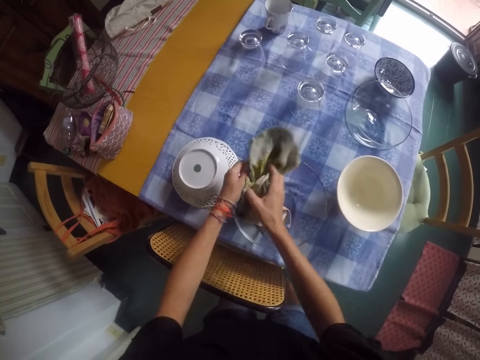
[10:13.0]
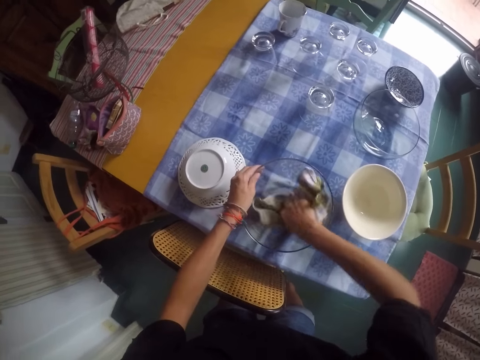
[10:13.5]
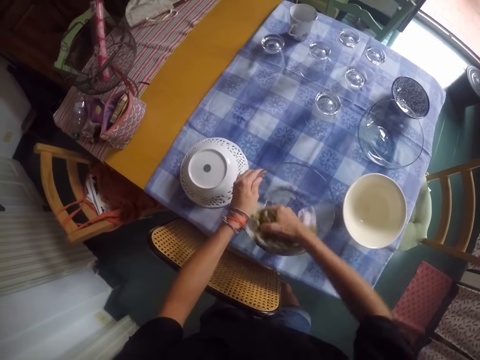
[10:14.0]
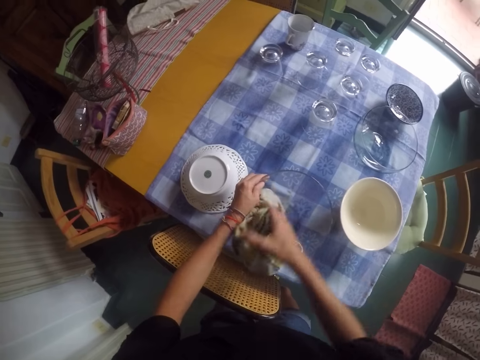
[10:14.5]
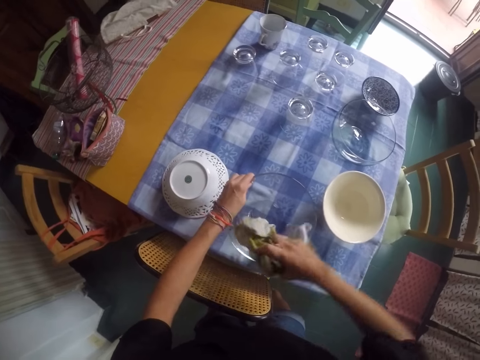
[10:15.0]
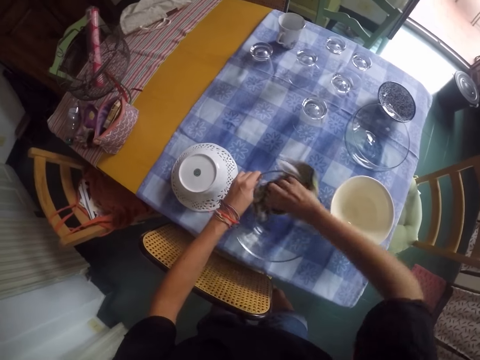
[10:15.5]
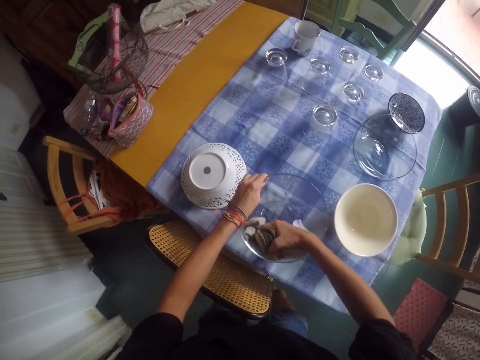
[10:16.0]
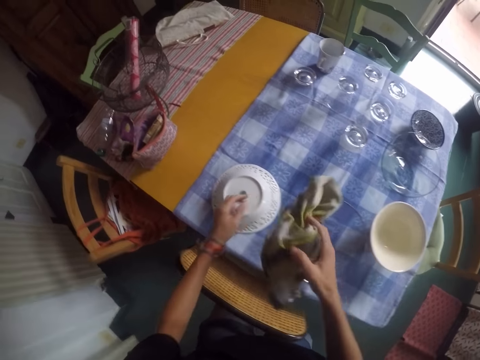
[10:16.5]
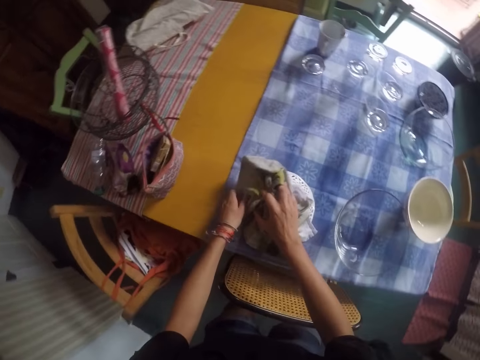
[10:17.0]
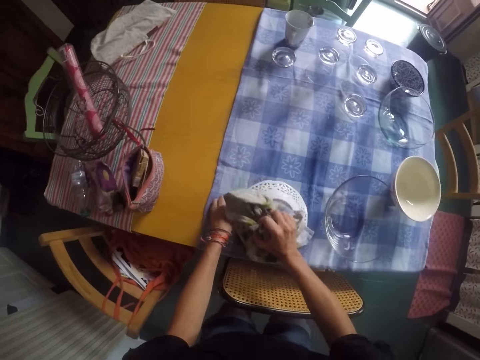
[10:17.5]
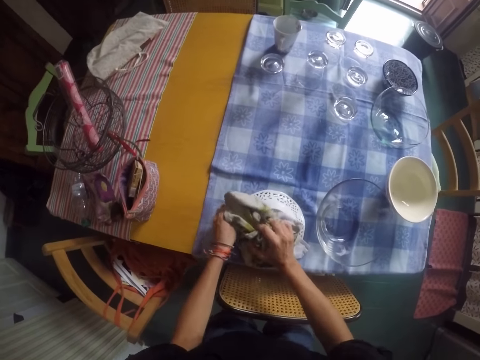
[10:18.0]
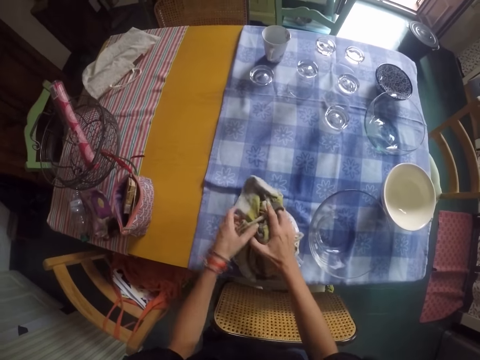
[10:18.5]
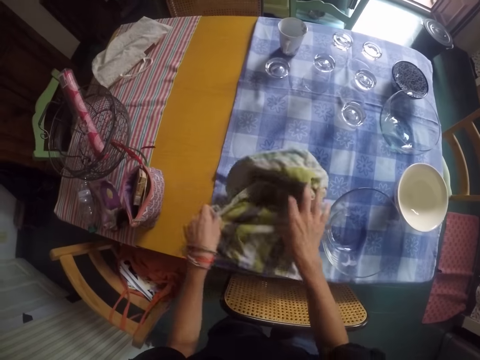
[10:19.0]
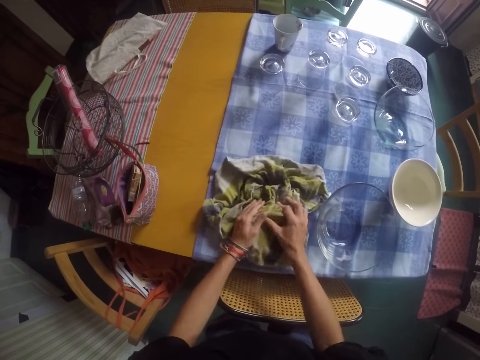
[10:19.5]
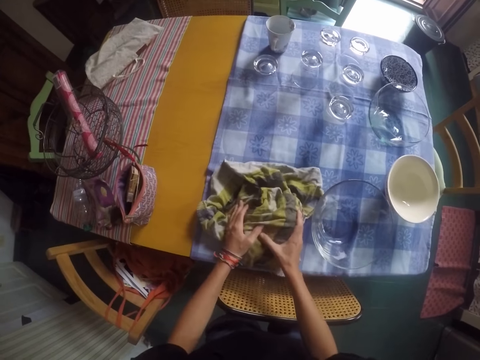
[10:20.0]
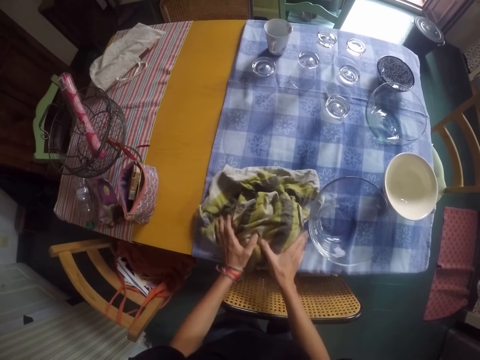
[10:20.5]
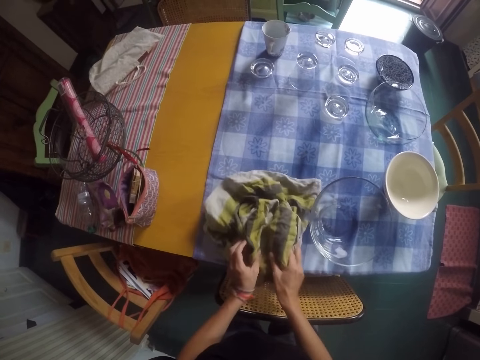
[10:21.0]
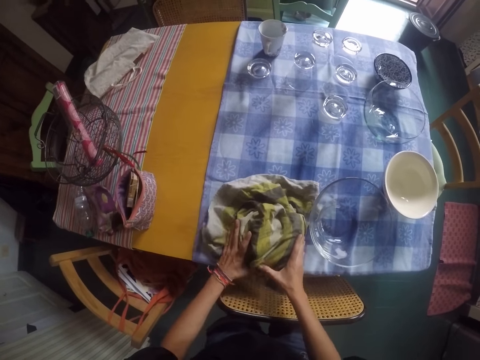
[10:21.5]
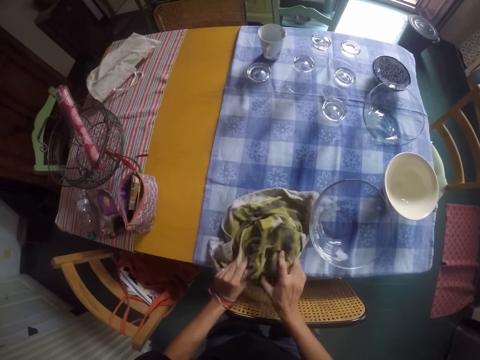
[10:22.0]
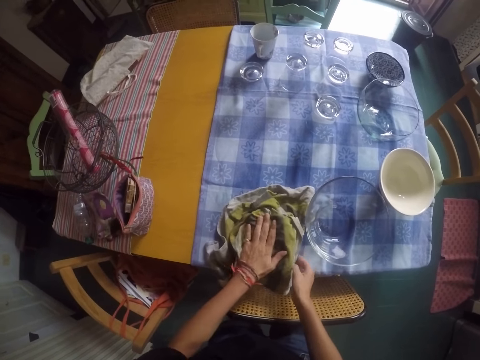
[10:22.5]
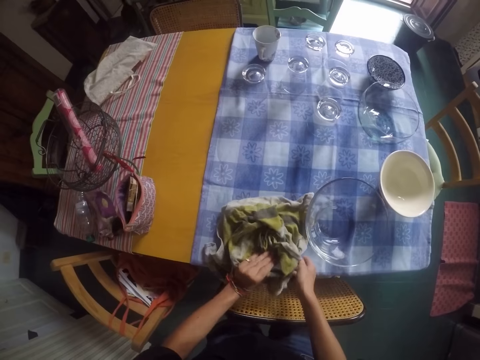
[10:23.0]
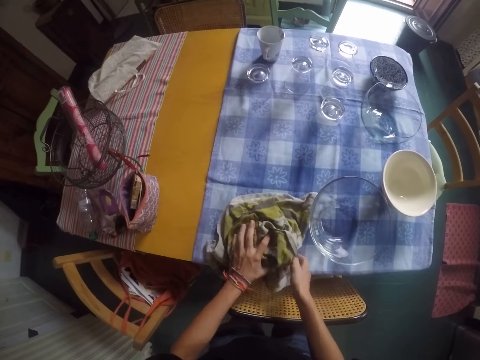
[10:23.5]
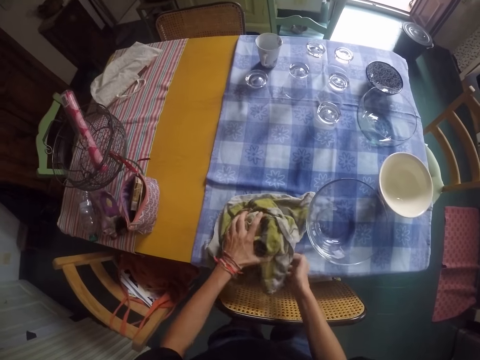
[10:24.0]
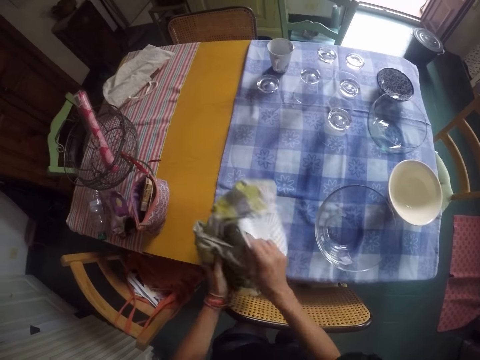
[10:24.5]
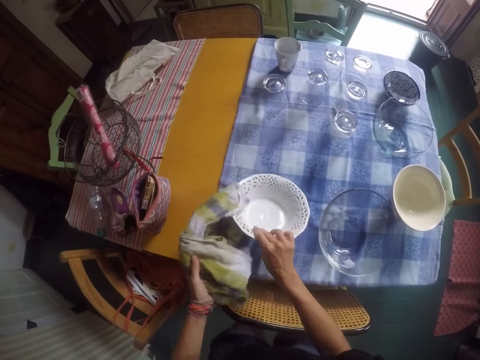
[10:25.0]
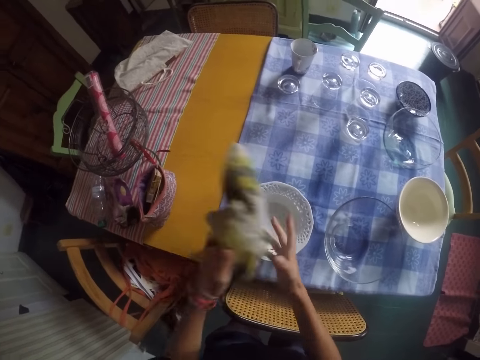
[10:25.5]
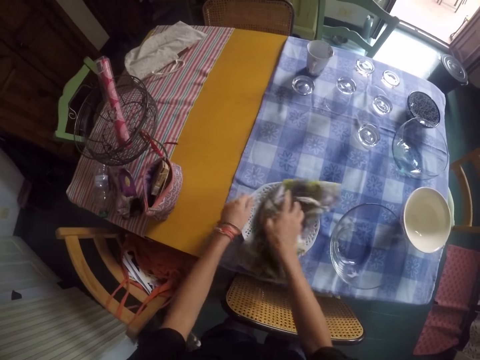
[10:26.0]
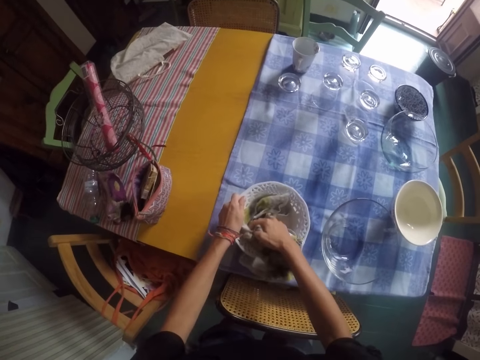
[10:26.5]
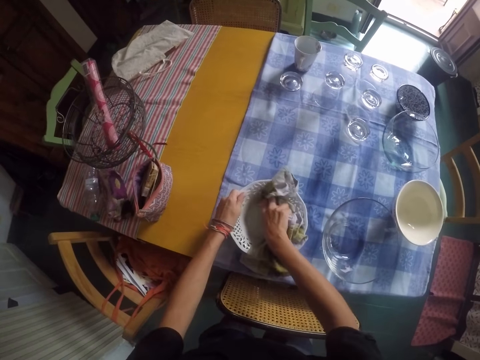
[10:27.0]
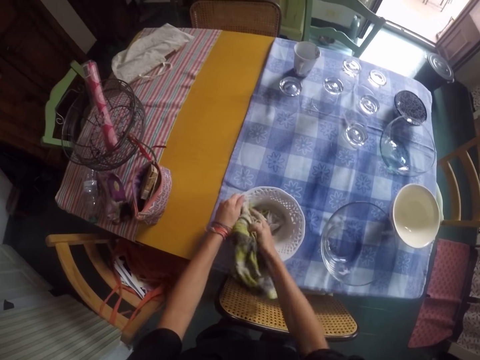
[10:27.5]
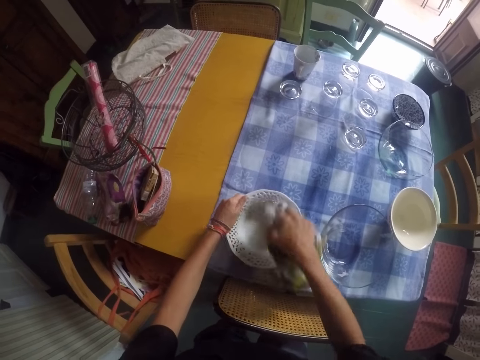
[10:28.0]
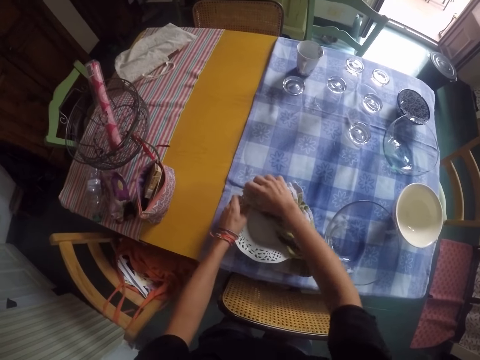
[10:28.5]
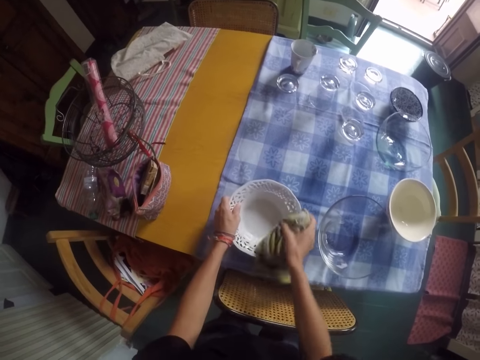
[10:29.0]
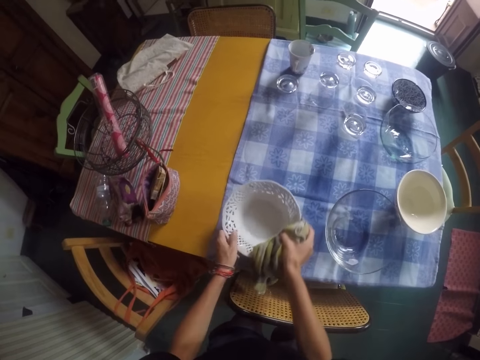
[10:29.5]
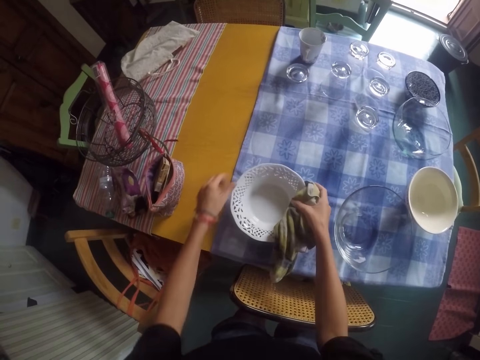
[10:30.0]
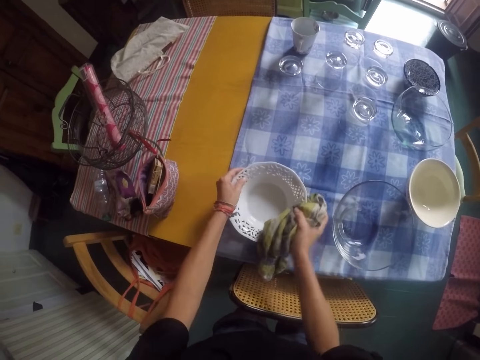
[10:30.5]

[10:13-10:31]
The camera wearer moves the towel. They wipe the bowl with the towel. They put the bowl upright. They move the towel. They wipe the bowl with the towel.

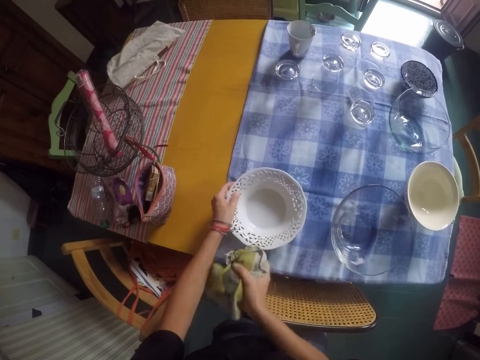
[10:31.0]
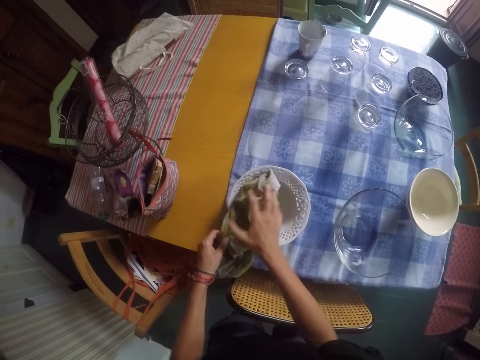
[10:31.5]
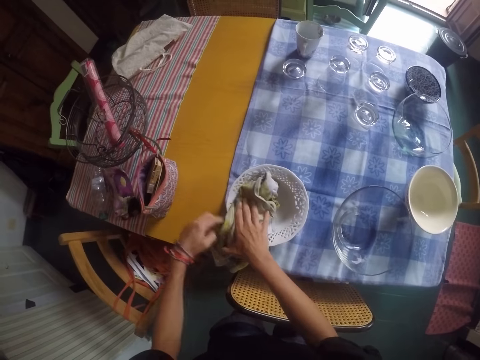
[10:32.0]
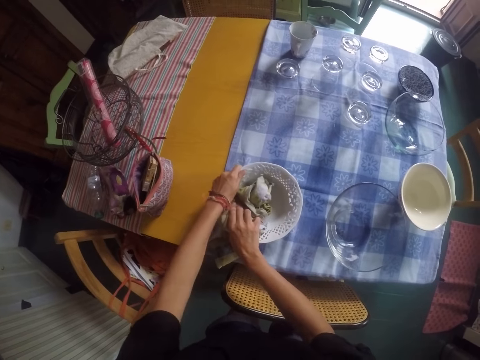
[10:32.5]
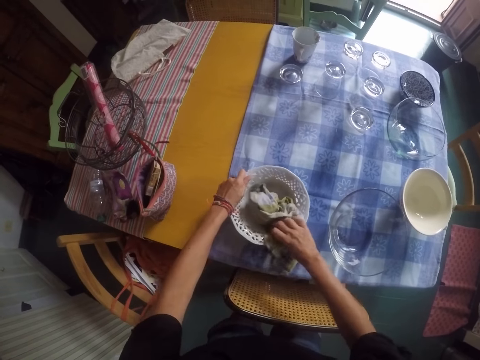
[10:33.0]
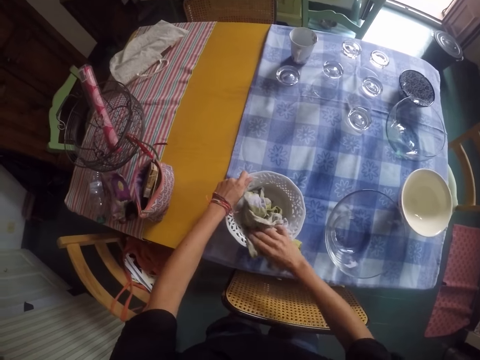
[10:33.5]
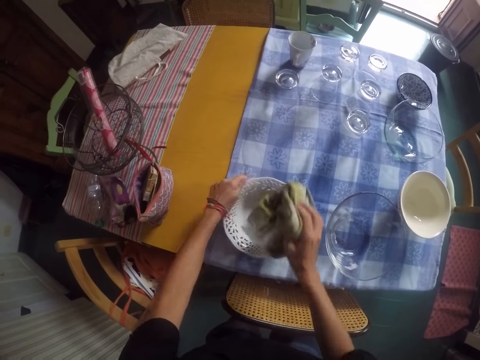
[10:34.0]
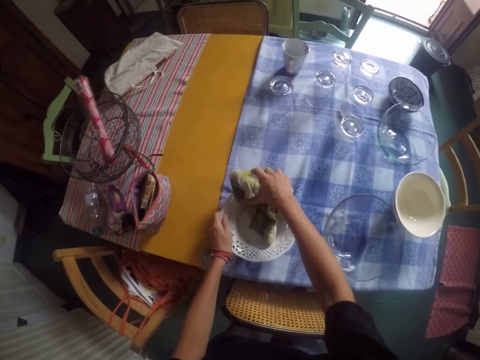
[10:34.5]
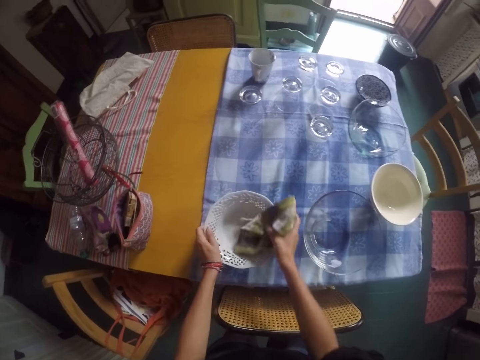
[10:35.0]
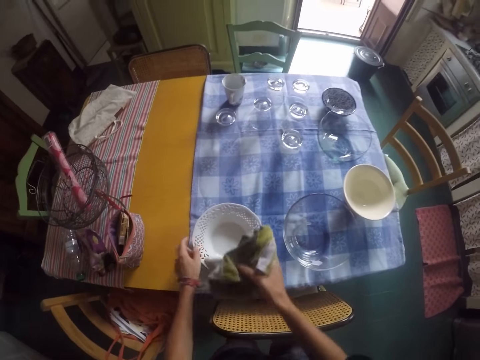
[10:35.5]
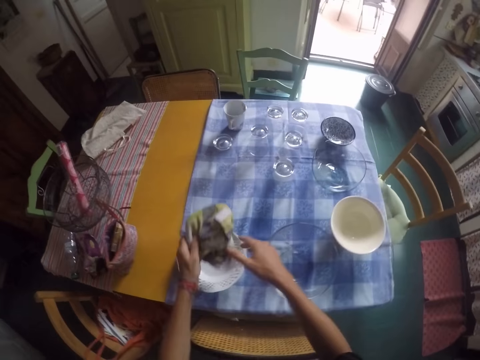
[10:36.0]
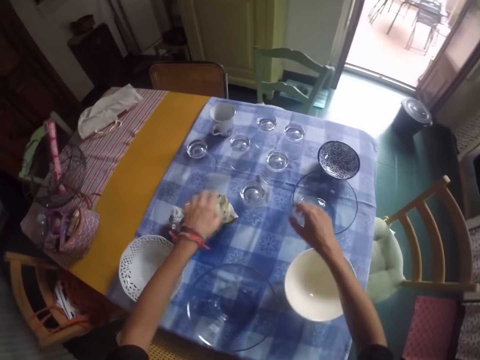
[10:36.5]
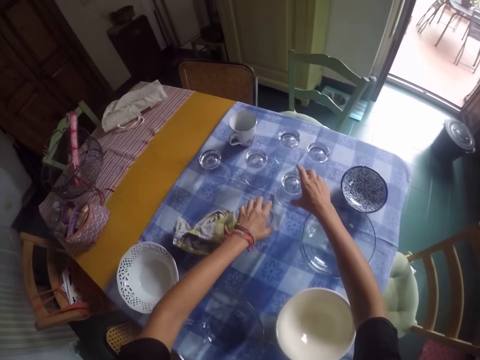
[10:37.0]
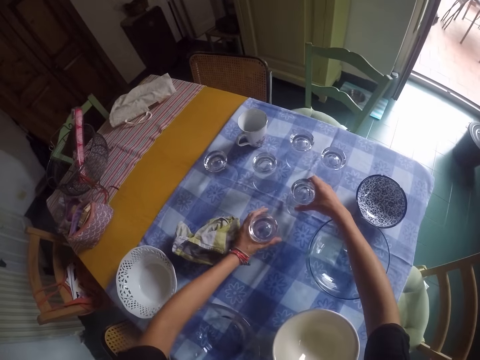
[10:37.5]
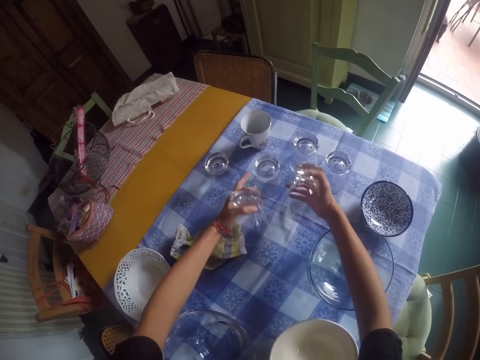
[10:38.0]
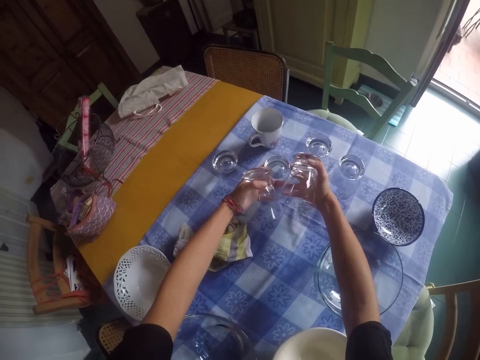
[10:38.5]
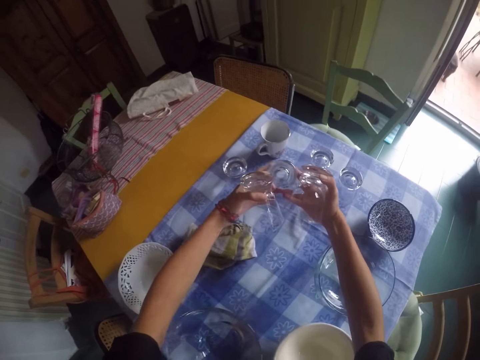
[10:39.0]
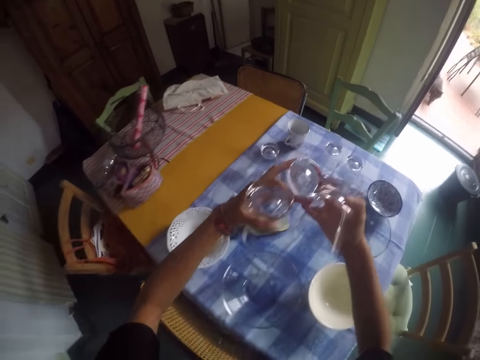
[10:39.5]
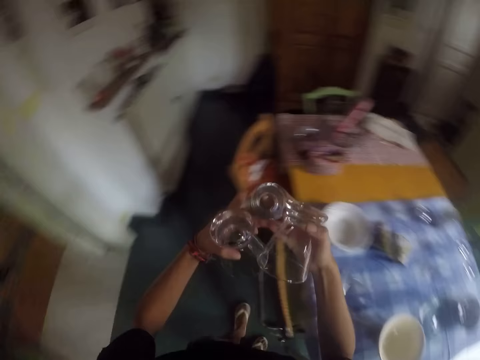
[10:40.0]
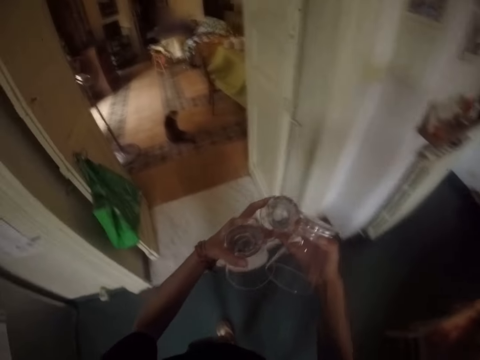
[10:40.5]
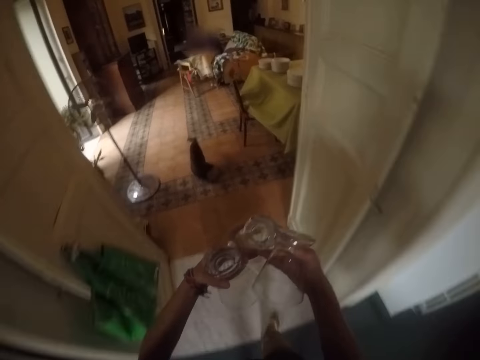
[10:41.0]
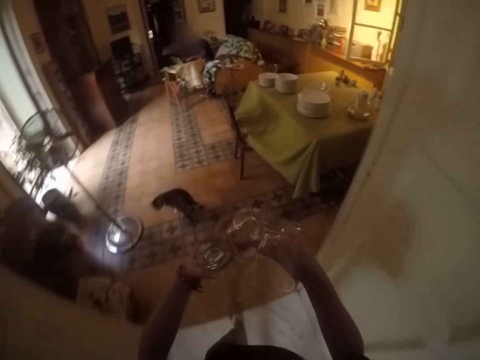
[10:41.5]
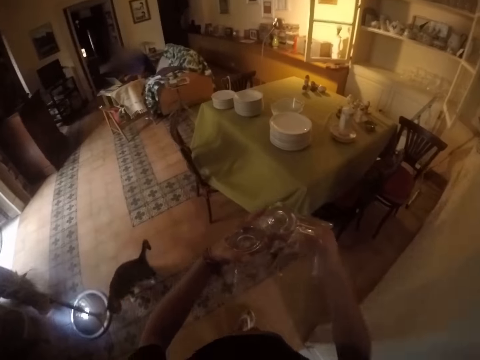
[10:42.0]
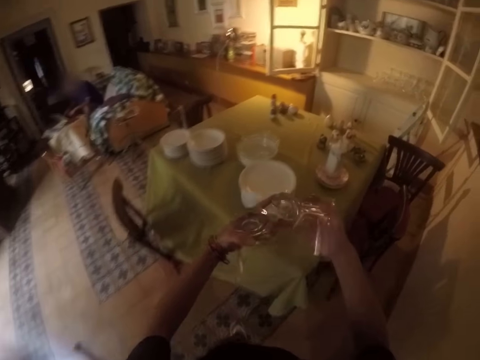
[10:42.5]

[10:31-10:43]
The camera wearer moves the towel. They drop the towel on the table. They pick up the glasses from the table. They move their hands. They pick up a glass. They move their hands. They walk around the house.
